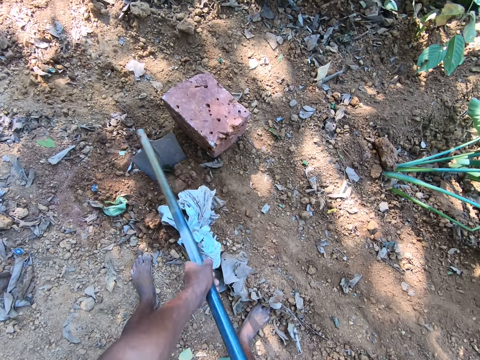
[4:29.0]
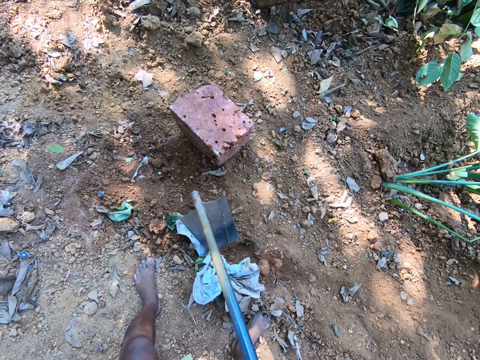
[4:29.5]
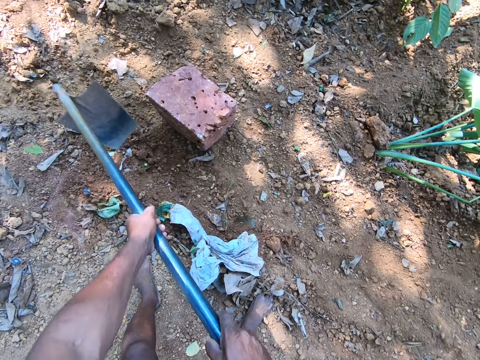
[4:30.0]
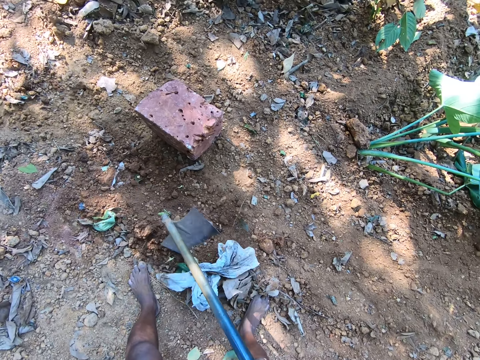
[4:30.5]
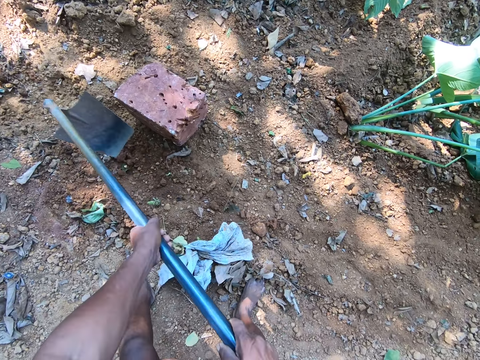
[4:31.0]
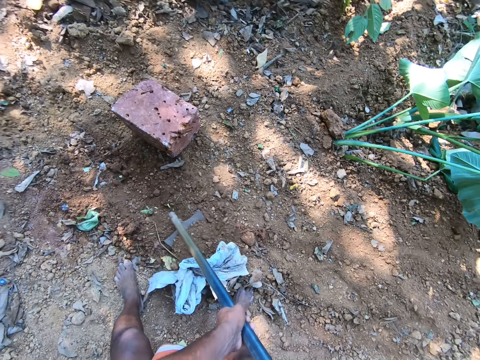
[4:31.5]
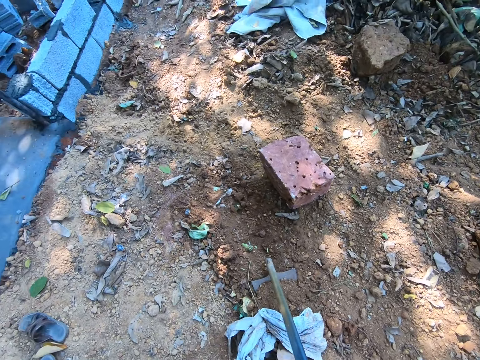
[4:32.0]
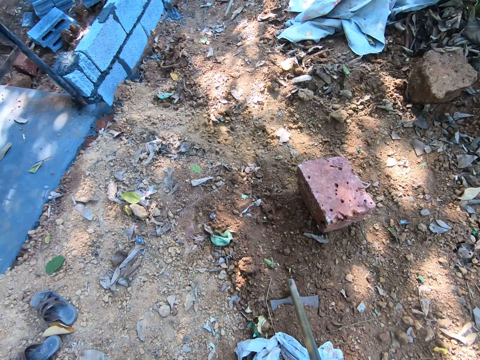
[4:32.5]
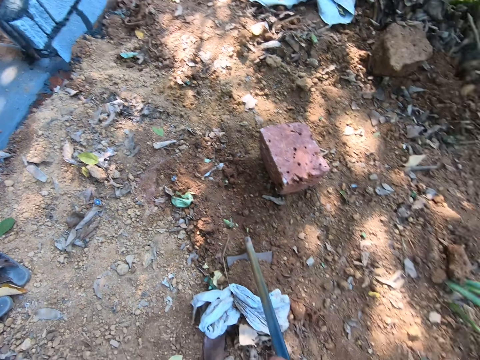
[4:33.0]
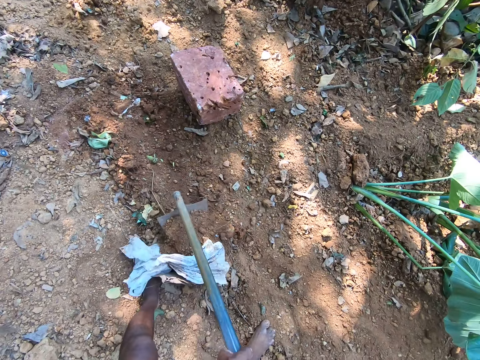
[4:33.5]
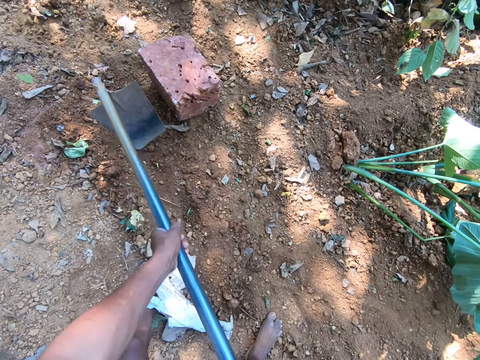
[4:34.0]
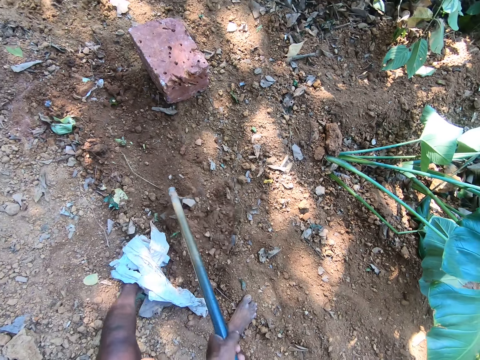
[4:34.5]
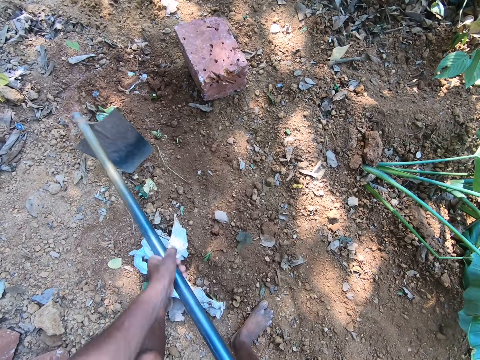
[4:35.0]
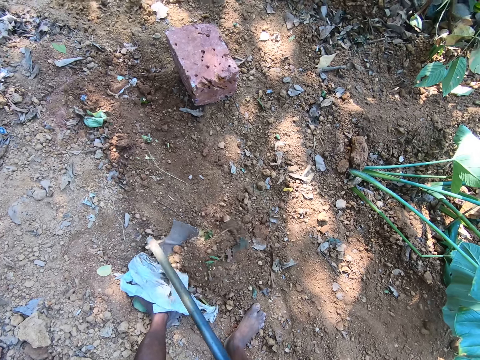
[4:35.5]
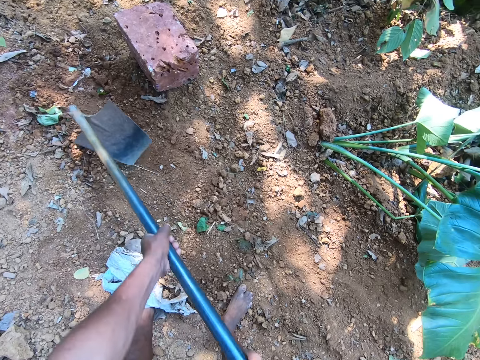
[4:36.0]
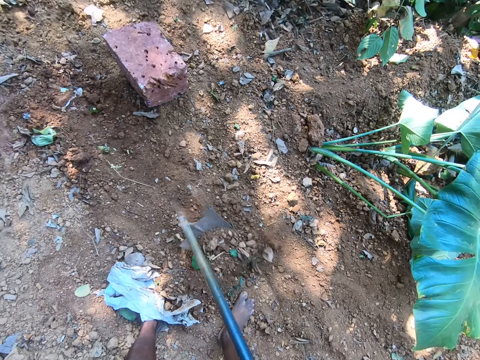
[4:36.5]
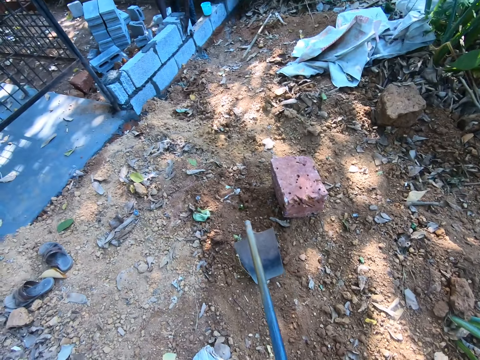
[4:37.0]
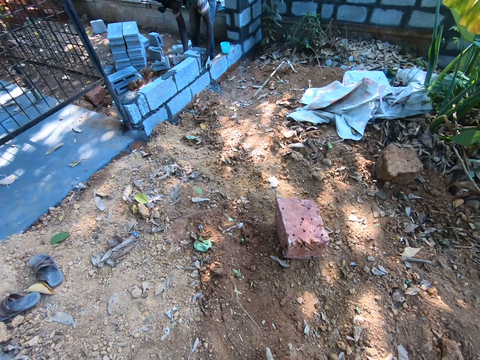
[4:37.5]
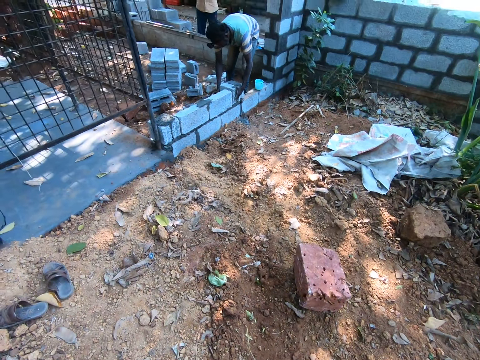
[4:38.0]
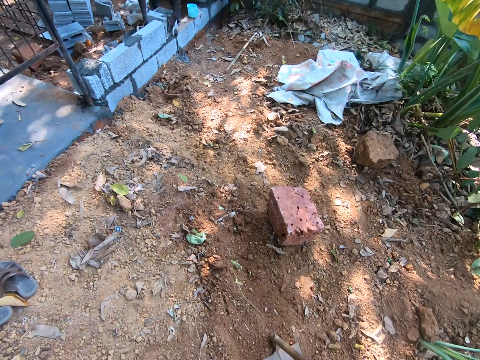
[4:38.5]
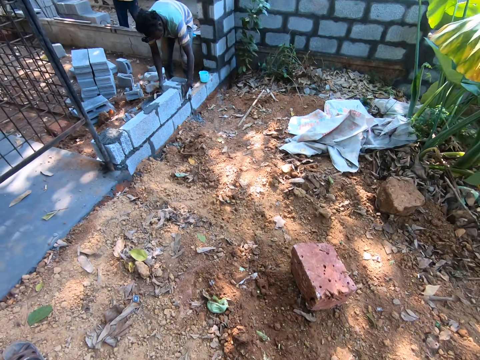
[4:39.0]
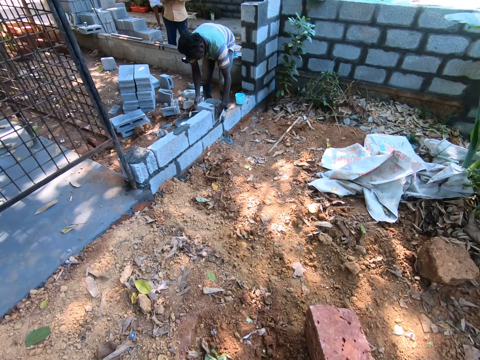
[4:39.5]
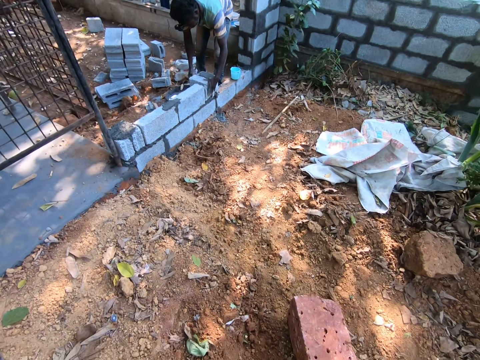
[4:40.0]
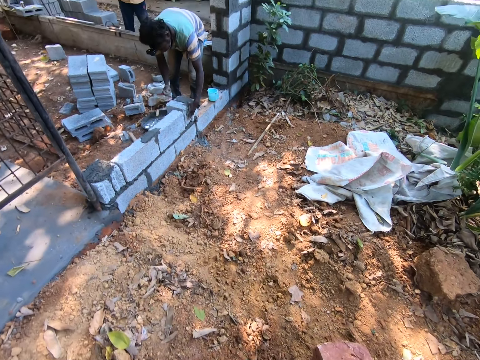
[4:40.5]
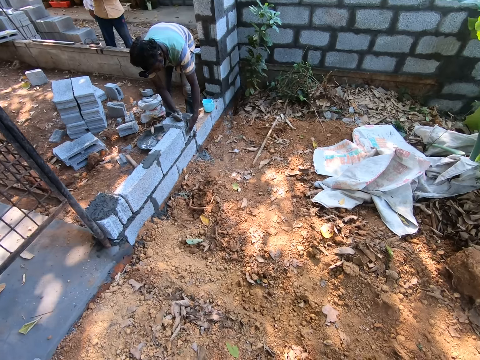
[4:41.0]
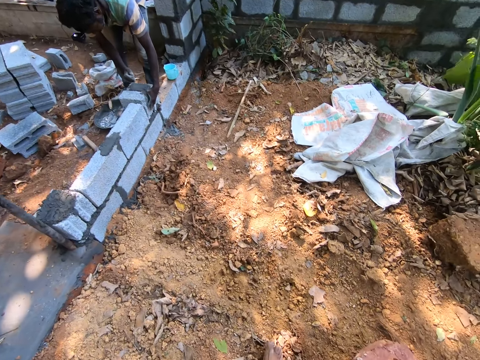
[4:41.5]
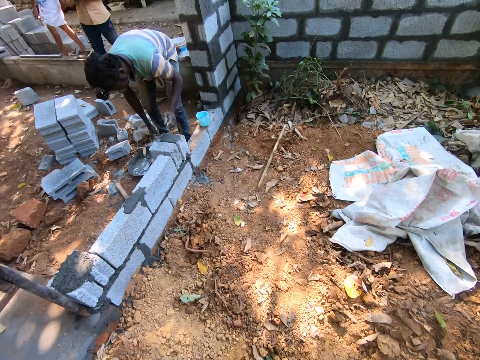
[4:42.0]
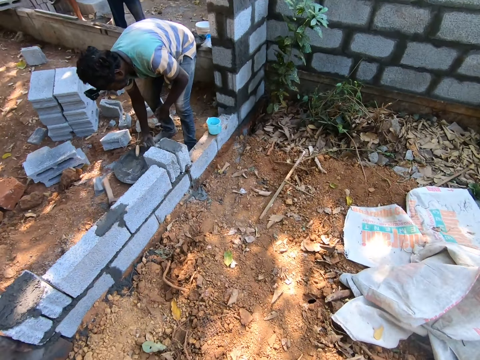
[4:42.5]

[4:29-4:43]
Someone aligns bricks with both hands. The camera wearer walks towards the man.

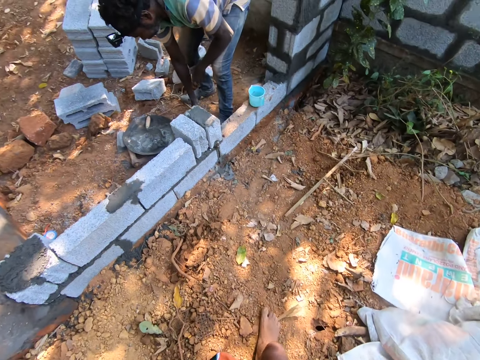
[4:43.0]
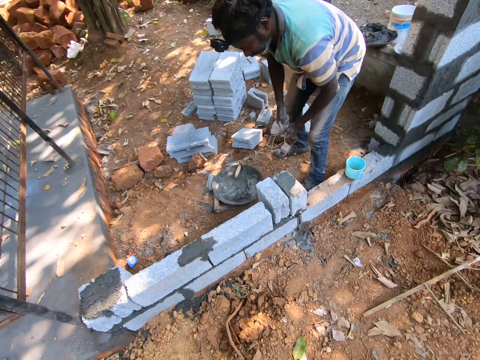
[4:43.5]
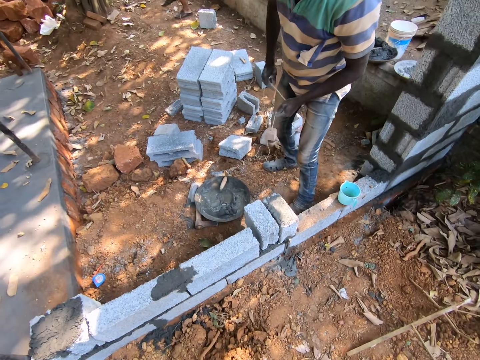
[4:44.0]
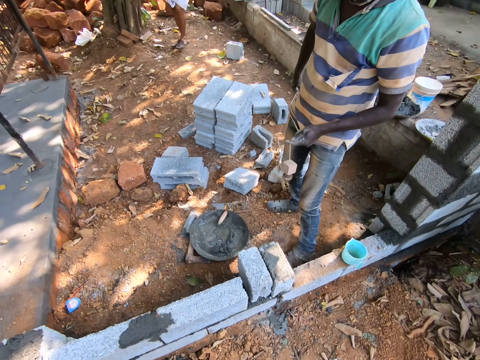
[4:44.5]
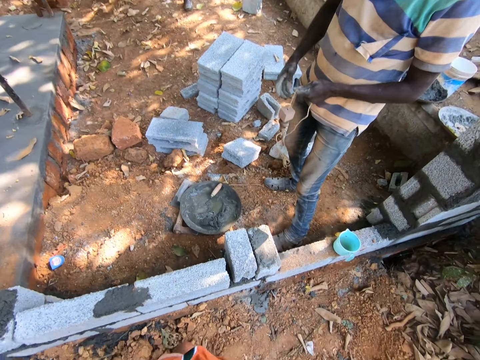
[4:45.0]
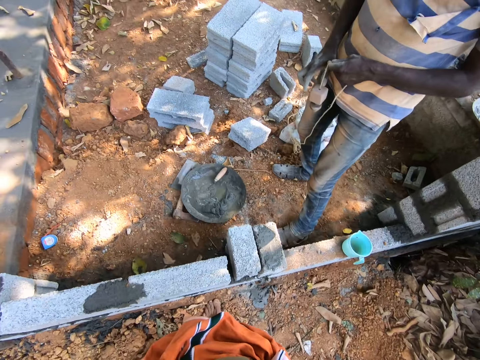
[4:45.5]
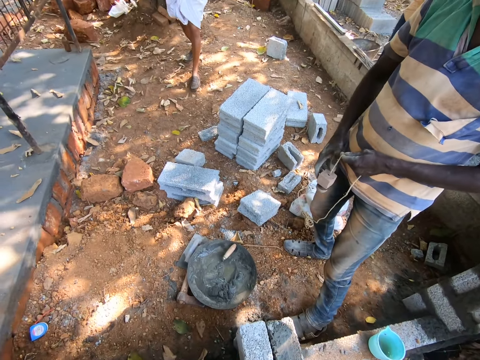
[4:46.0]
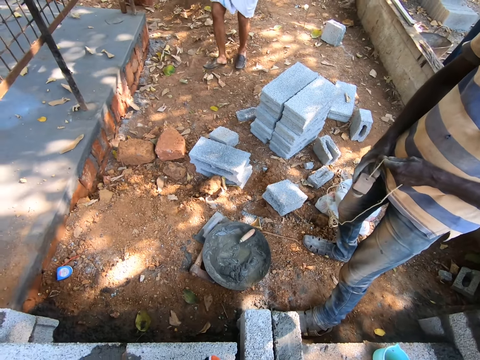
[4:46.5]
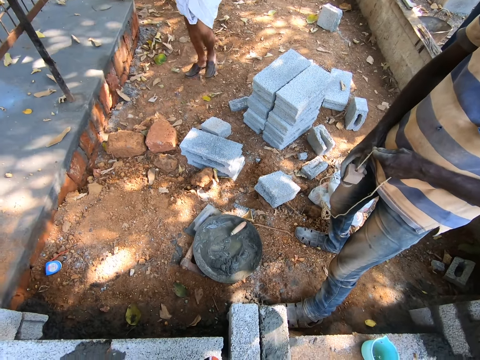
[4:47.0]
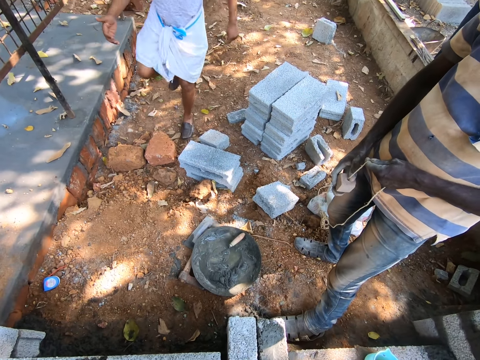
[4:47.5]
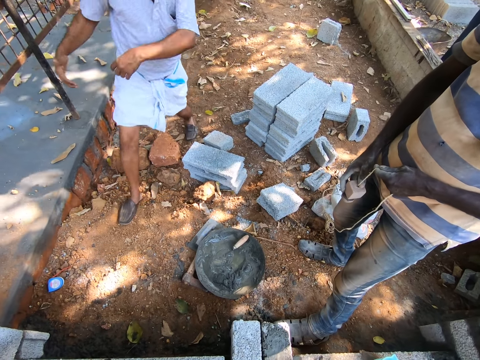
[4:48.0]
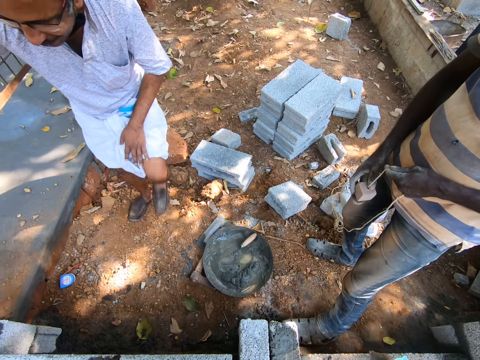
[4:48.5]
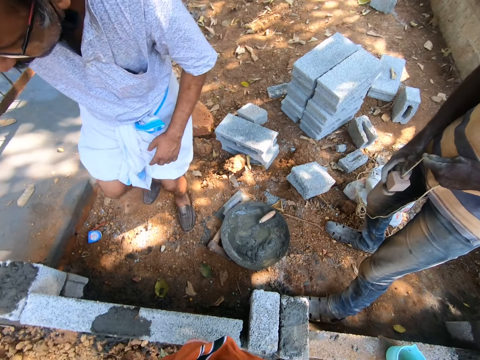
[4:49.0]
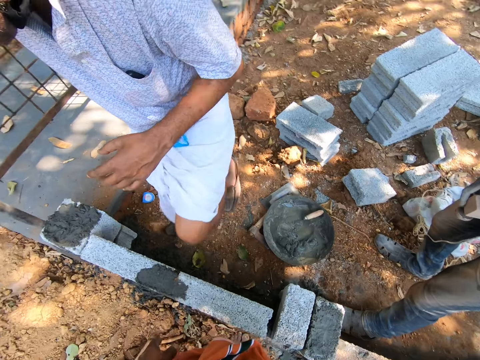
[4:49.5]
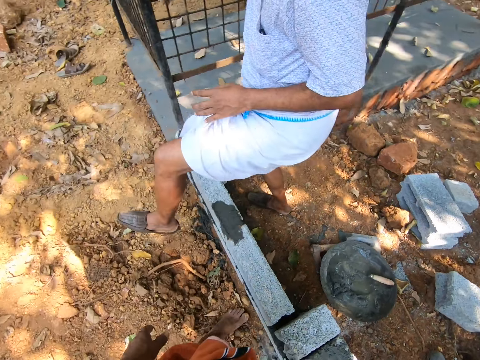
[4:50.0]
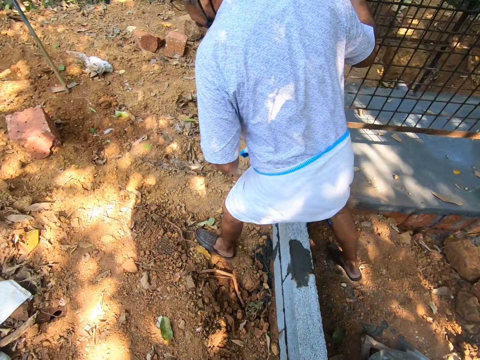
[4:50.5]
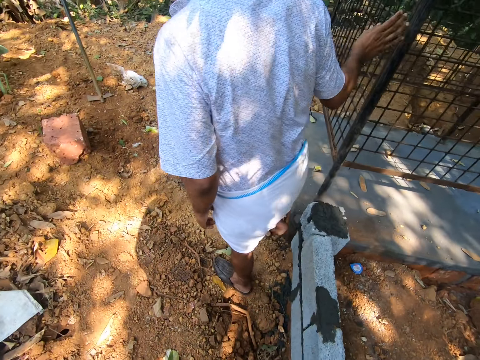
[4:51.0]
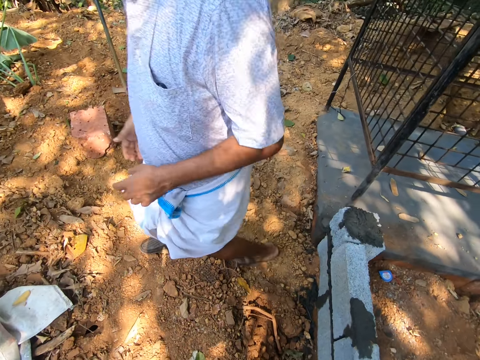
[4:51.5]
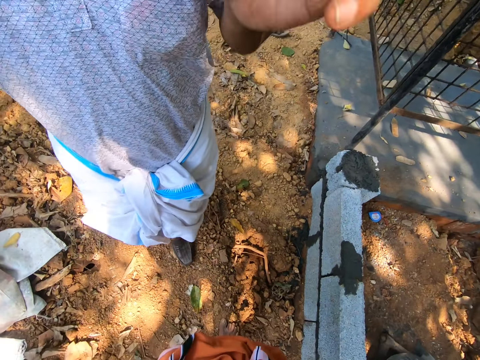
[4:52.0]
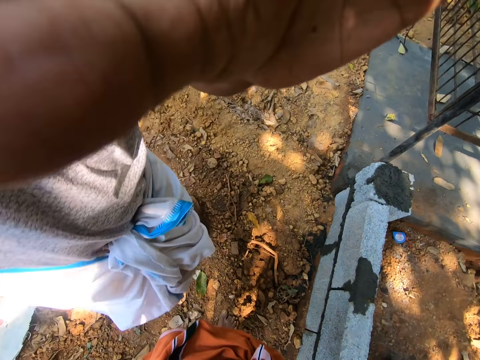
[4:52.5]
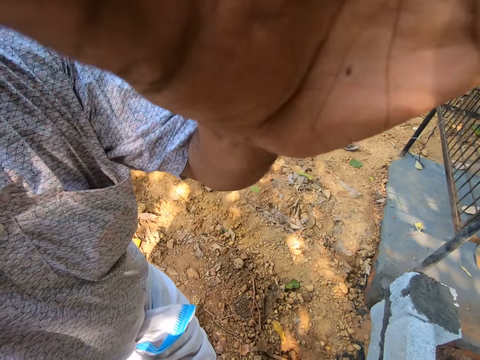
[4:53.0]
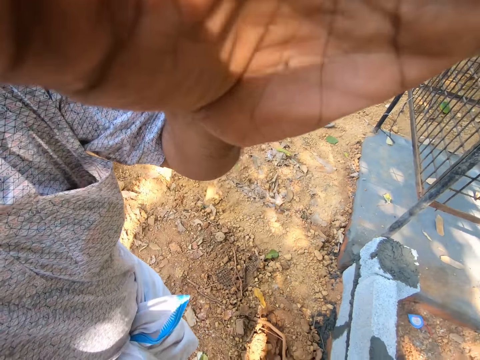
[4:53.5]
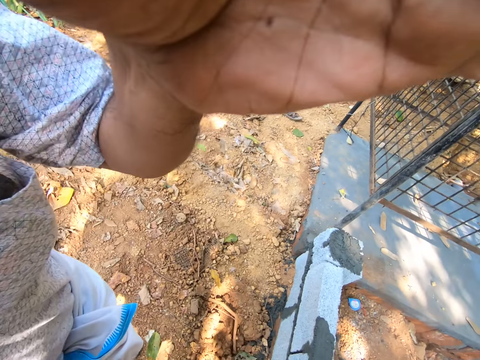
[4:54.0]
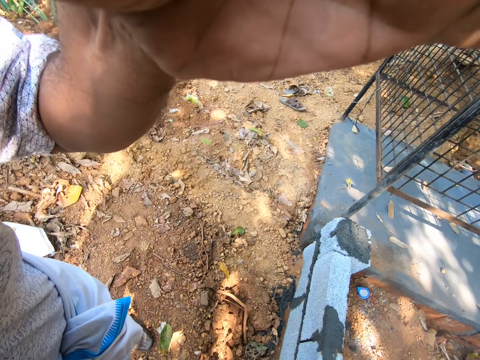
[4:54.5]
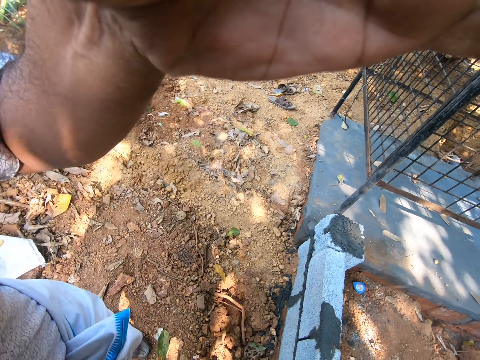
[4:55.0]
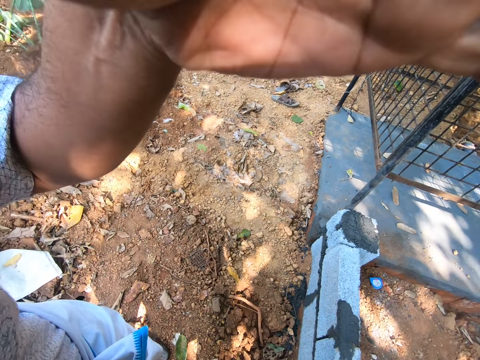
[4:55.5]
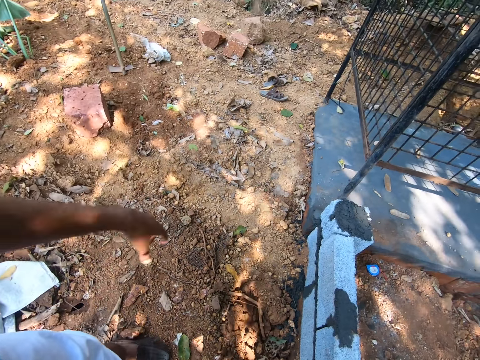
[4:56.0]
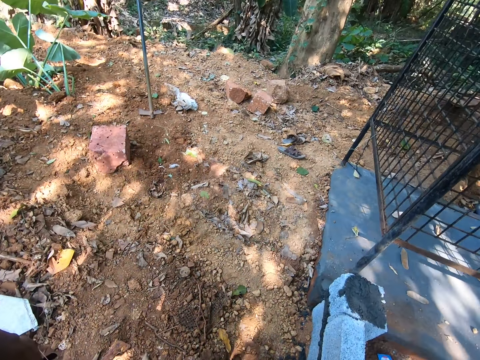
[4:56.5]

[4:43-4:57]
A man walks towards the camera wearer. The camera wearer interacts with another man. The other man adjusts a camera on the camera wearer's head with his hands.
